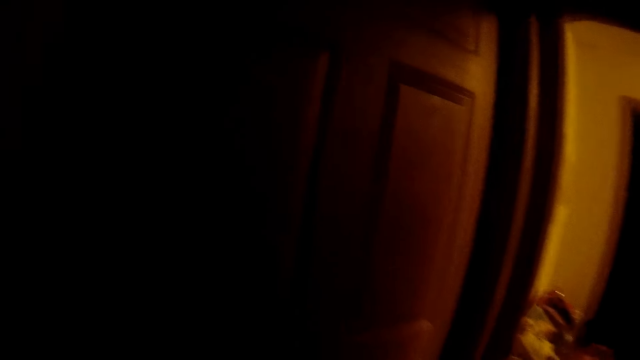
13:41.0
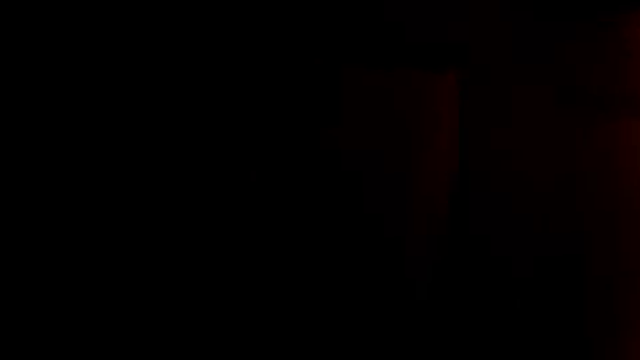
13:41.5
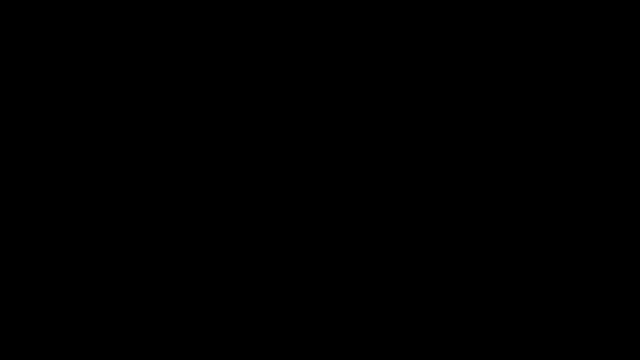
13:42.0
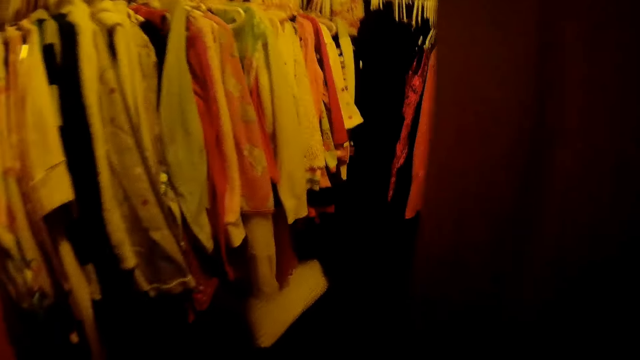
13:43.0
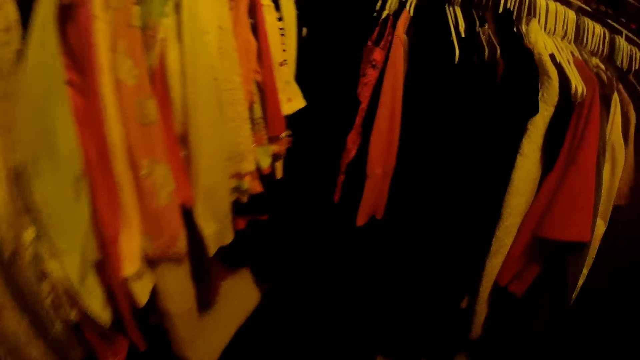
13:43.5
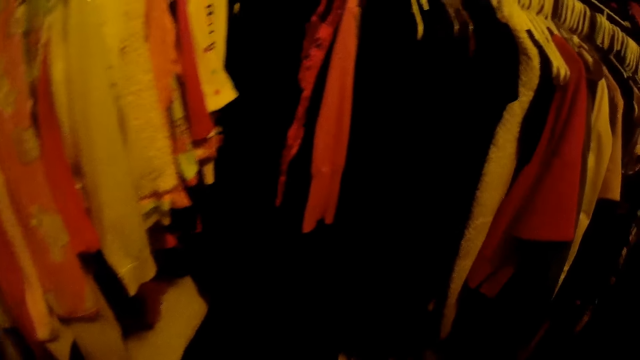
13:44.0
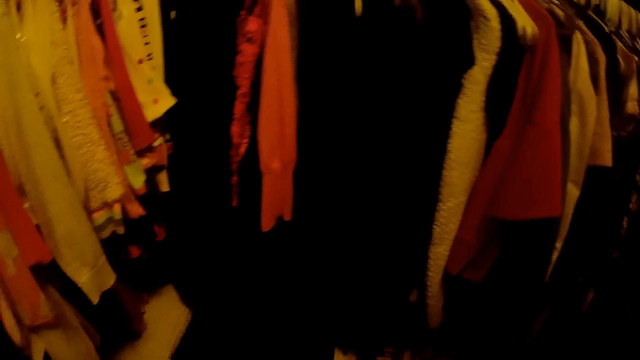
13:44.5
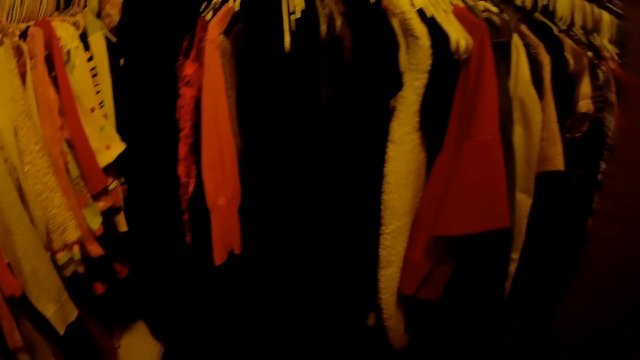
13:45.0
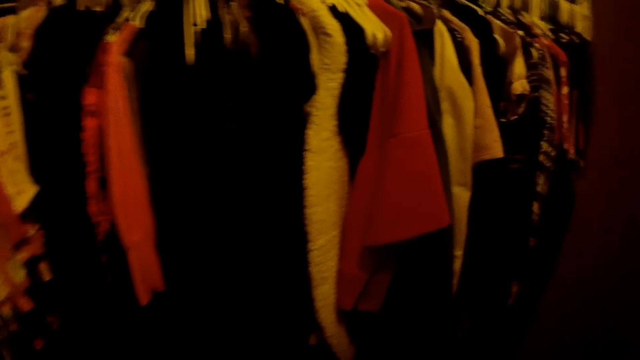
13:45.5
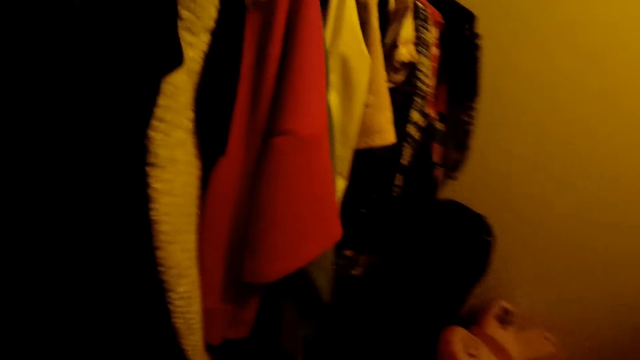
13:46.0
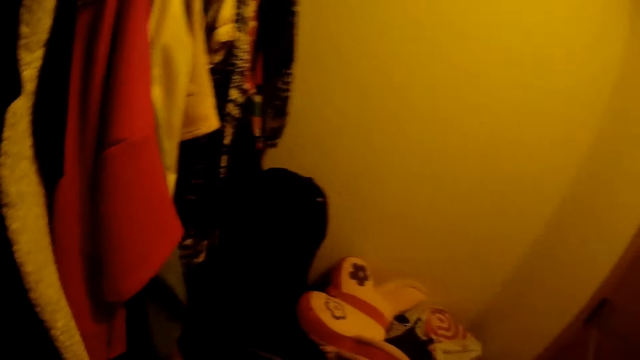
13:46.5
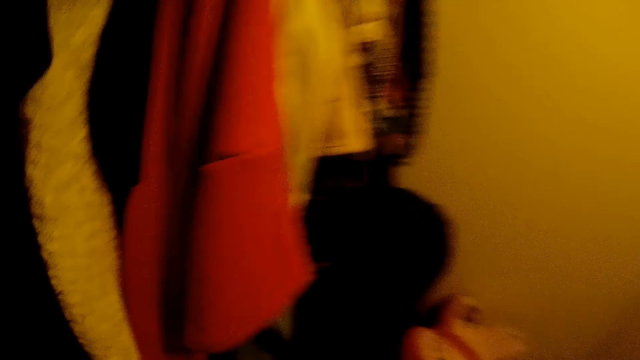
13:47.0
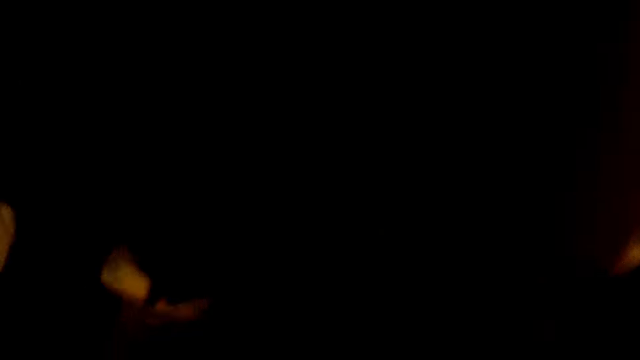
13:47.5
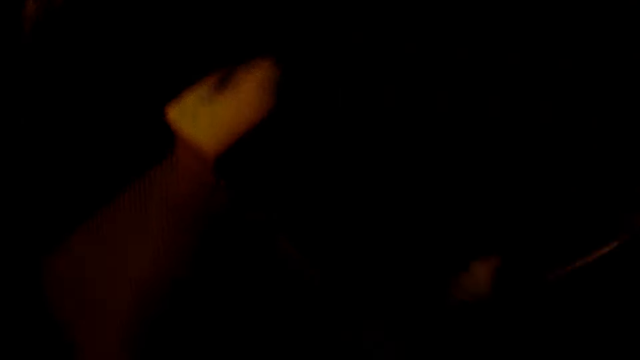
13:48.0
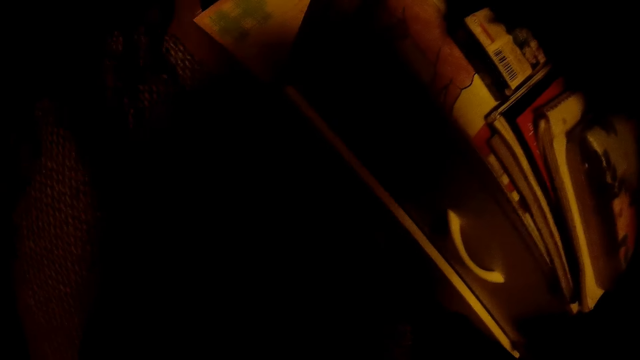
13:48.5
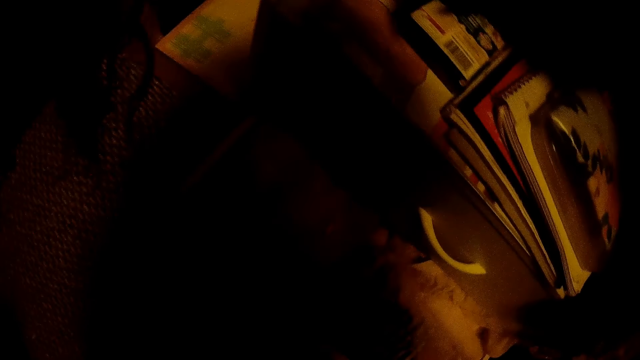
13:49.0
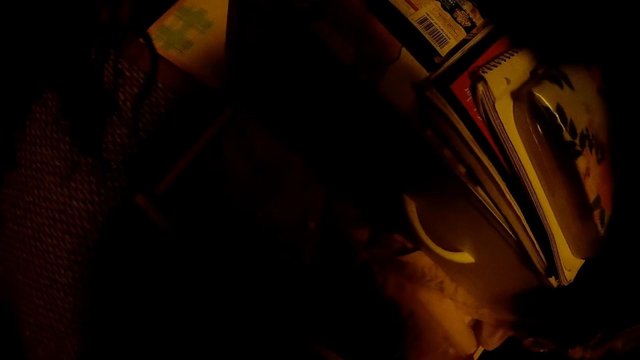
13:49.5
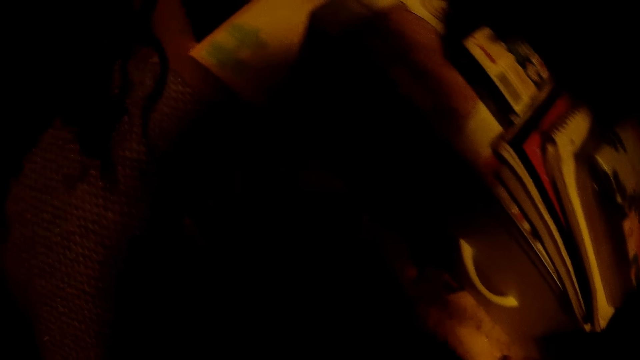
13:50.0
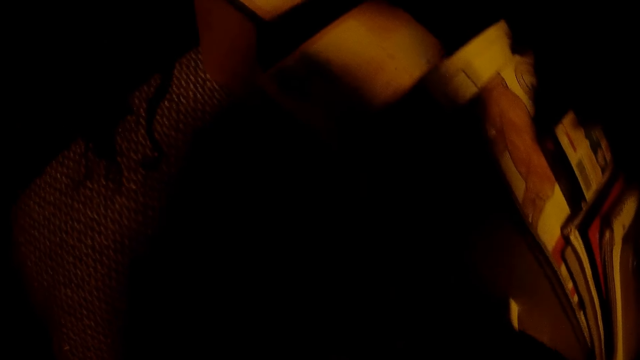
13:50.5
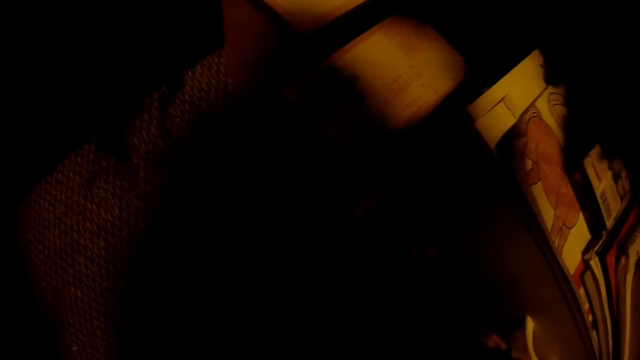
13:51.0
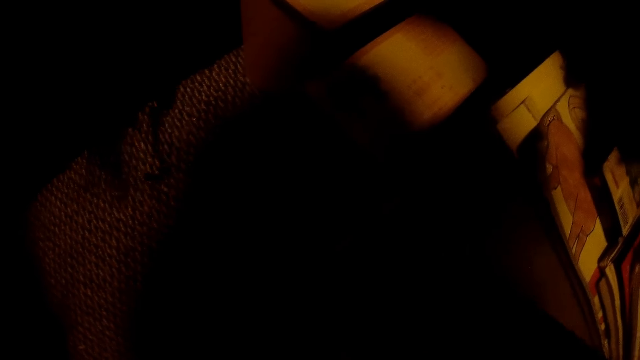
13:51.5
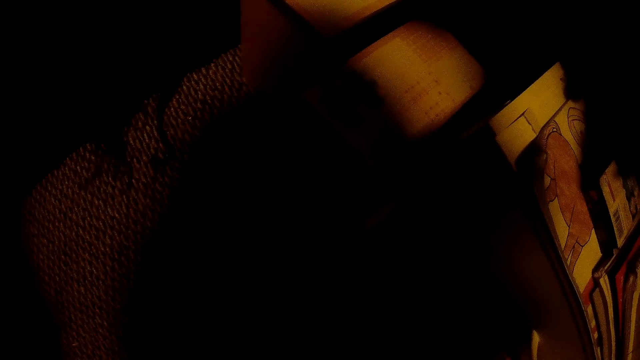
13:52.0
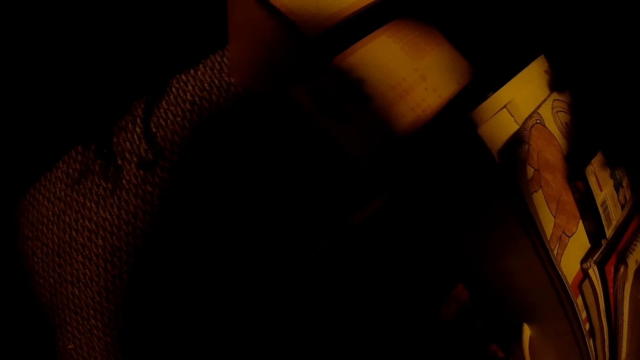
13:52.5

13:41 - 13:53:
The camera wearer opens a door. She walks into the dressing room. She opens a drawer in the closet with her left hand.

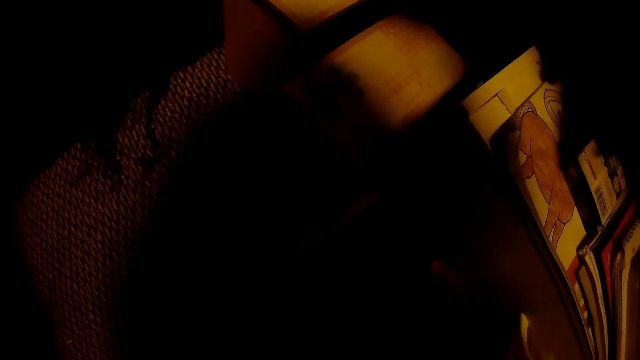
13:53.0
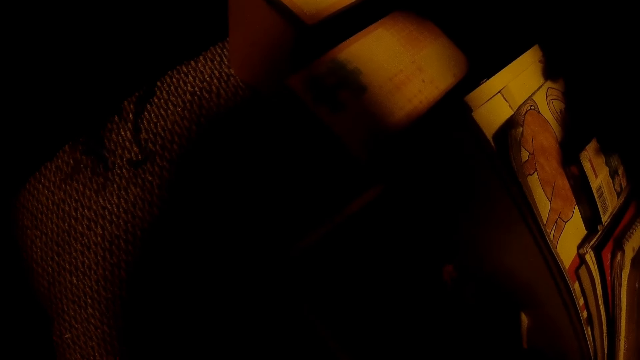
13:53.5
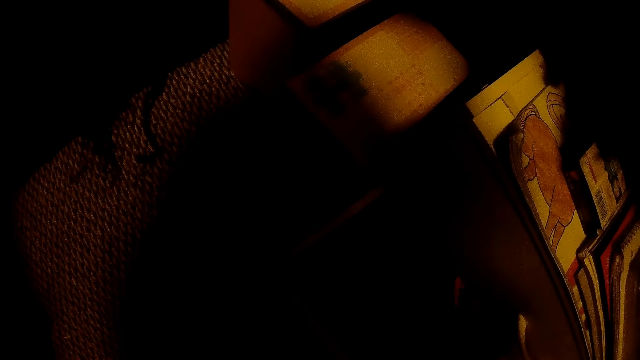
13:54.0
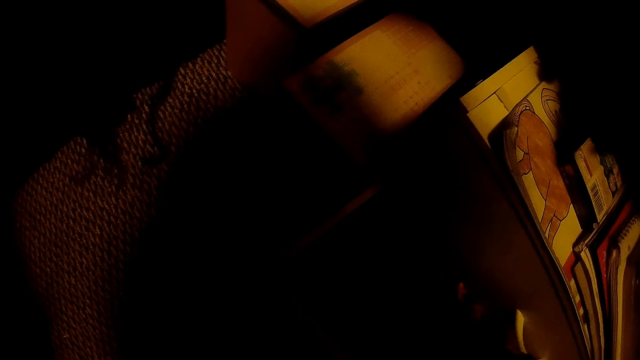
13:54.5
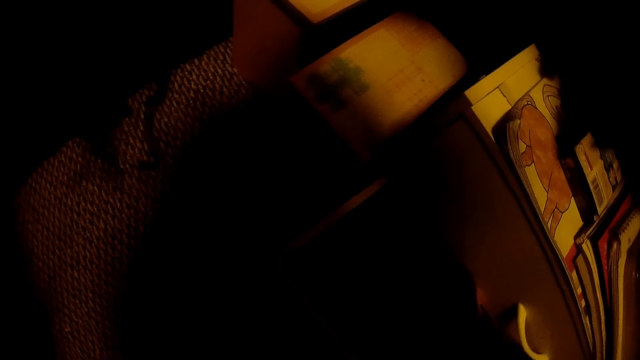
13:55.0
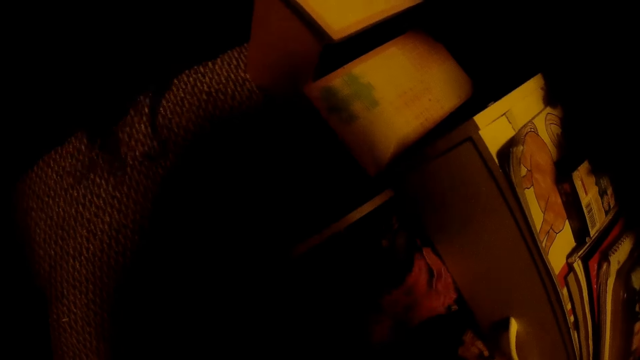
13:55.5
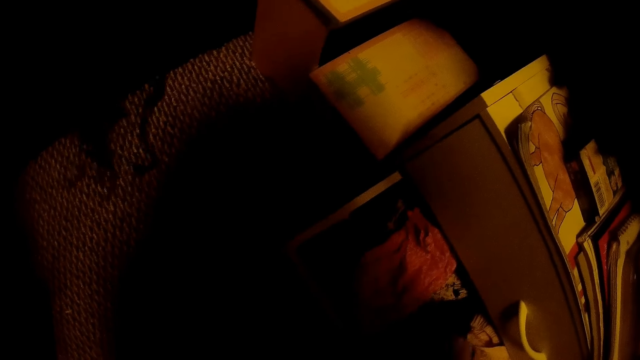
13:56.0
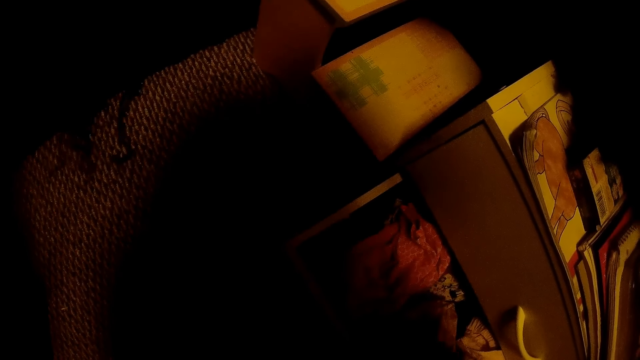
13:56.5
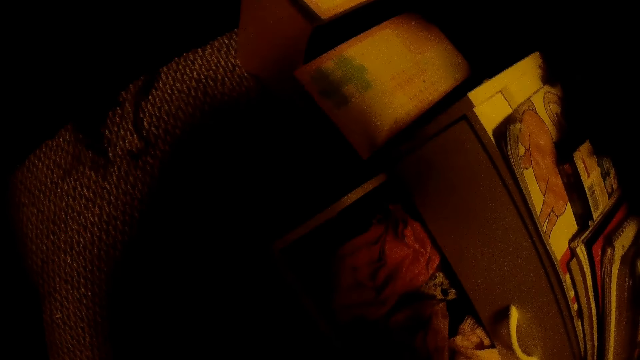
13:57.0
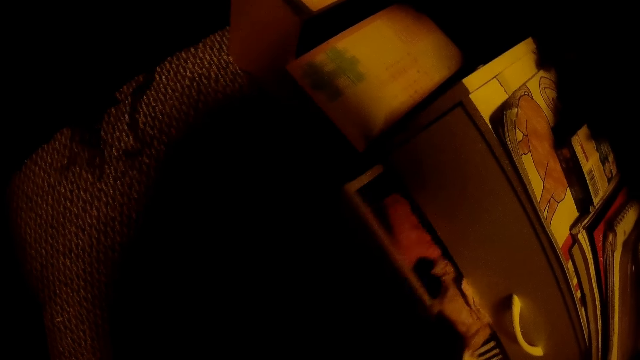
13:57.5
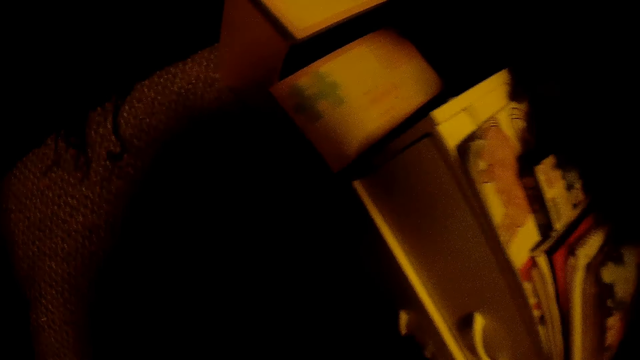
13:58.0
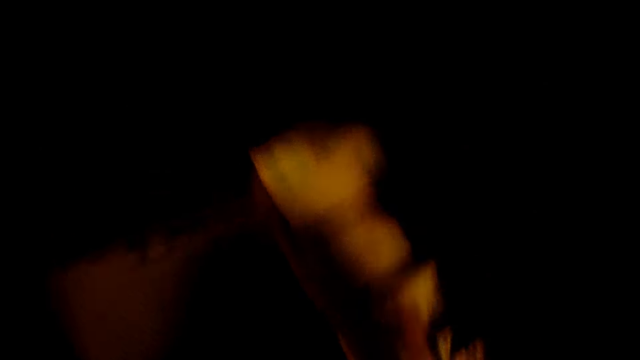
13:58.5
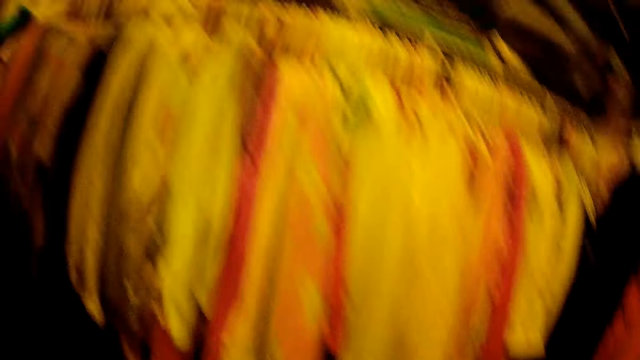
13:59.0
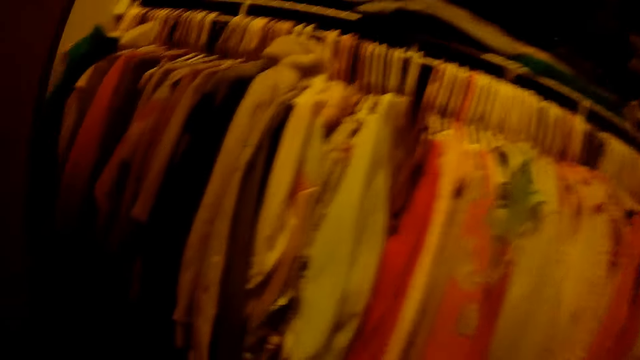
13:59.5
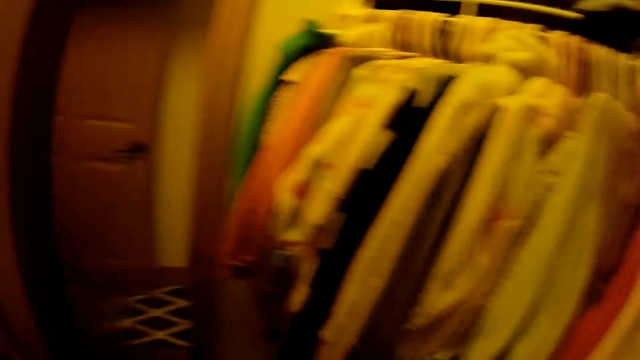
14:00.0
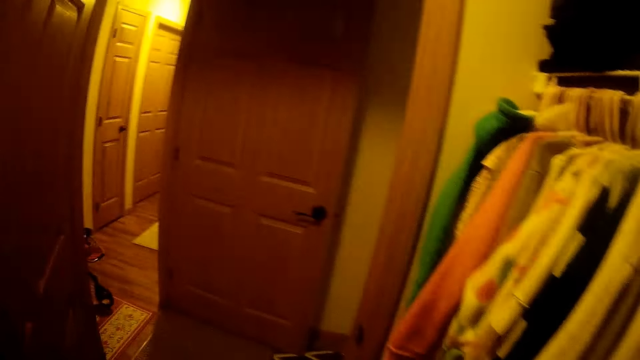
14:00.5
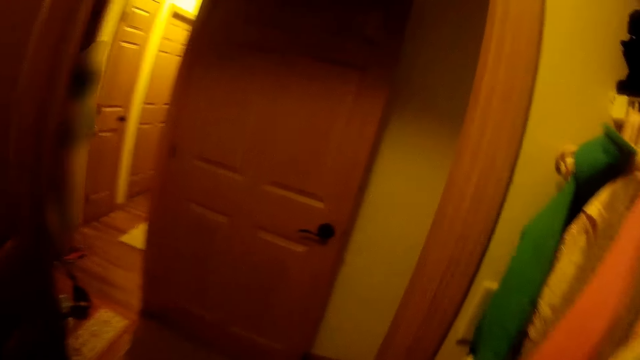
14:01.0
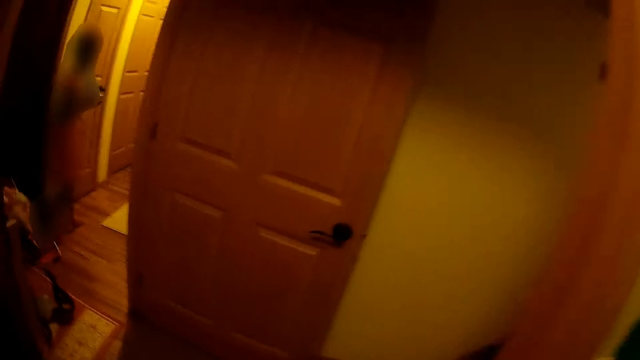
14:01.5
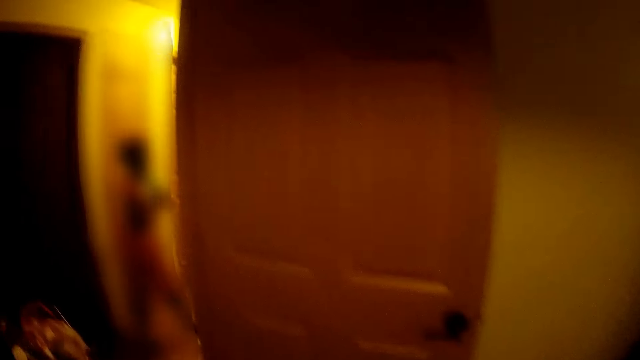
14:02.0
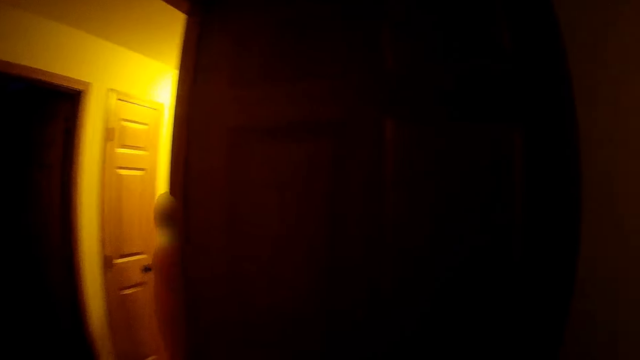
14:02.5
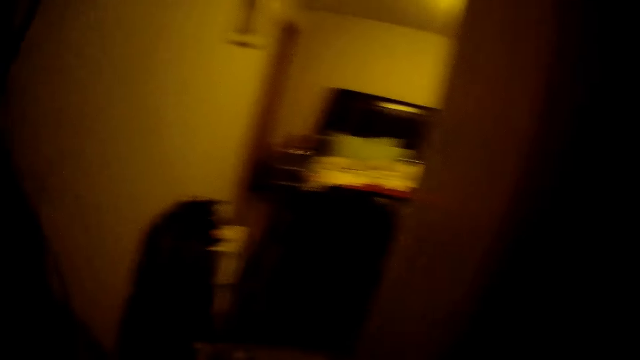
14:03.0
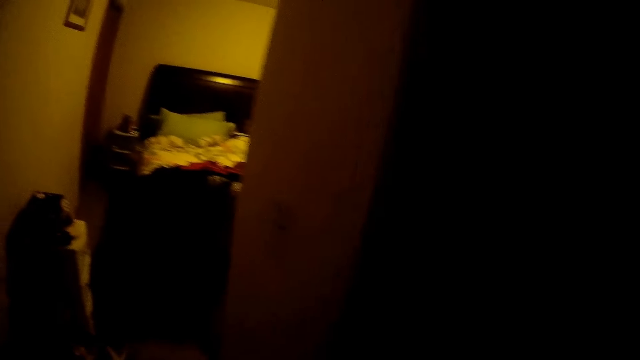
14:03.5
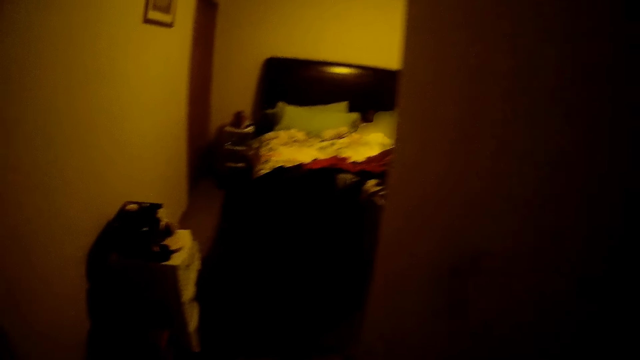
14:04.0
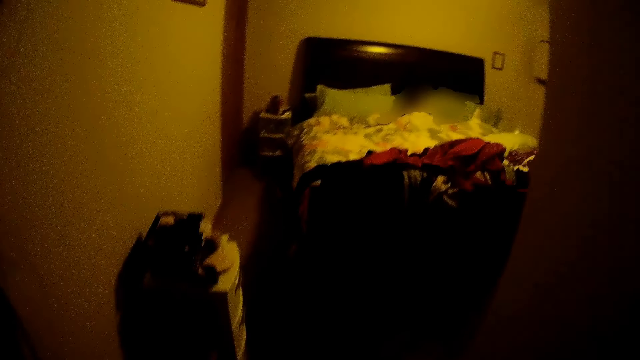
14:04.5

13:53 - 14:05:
The camera wearer places a cloth in the drawer with her right hand. She closes the drawer with her right hand. She walks towards the bedroom. She enters the bedroom.
